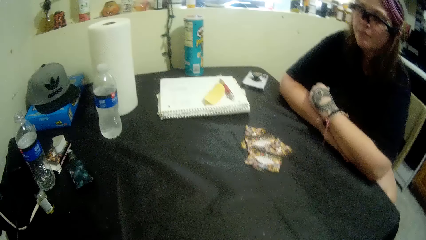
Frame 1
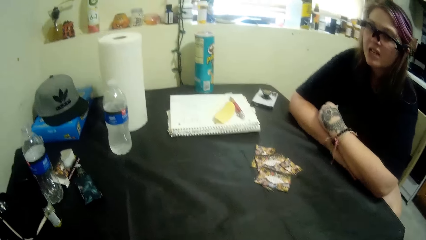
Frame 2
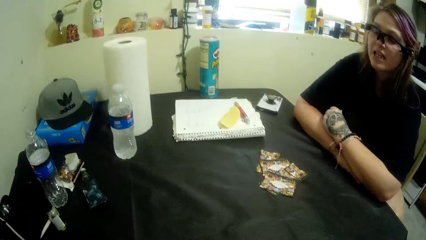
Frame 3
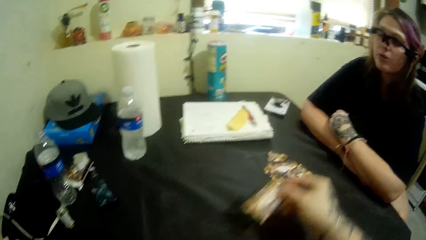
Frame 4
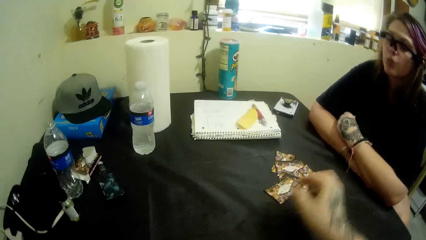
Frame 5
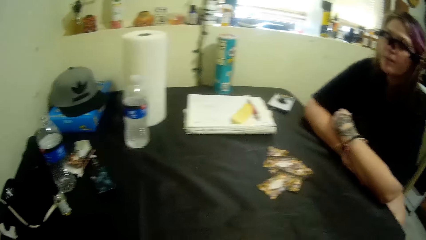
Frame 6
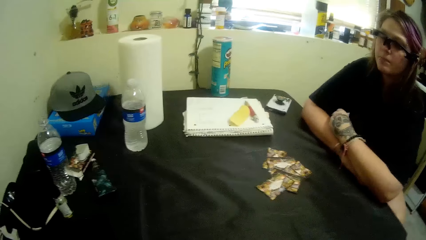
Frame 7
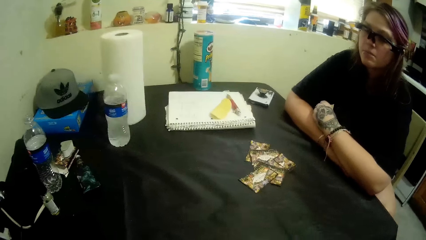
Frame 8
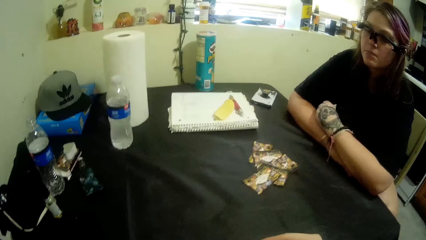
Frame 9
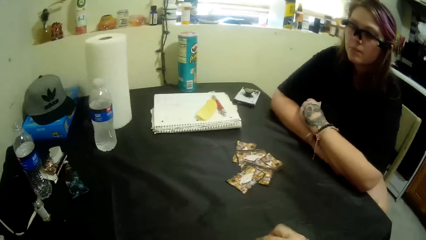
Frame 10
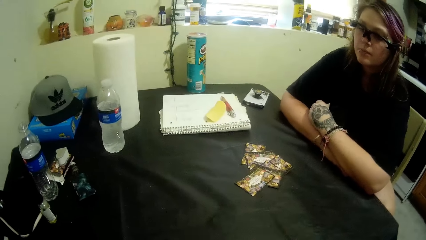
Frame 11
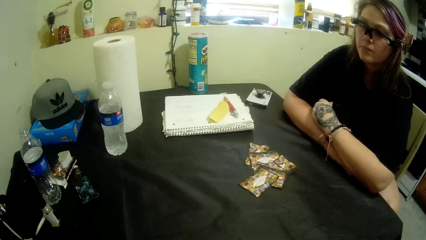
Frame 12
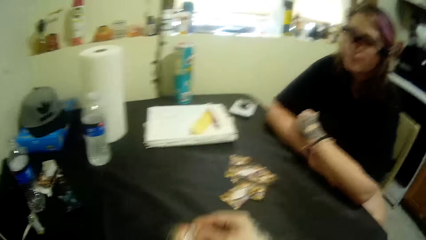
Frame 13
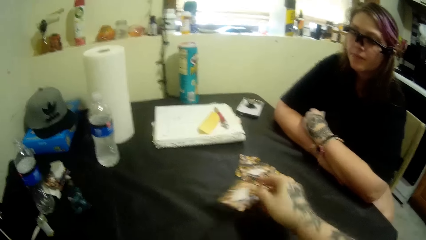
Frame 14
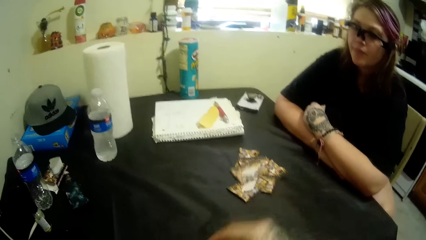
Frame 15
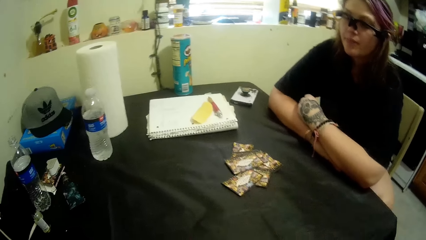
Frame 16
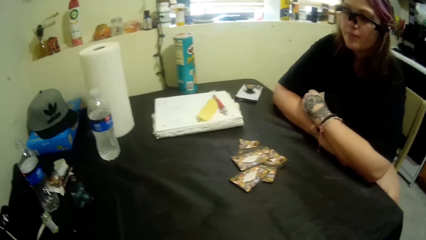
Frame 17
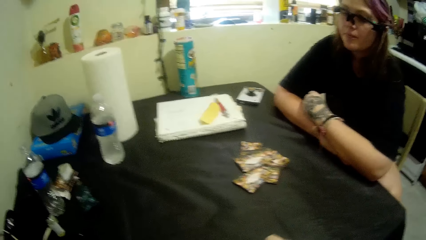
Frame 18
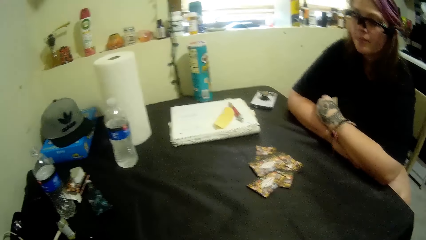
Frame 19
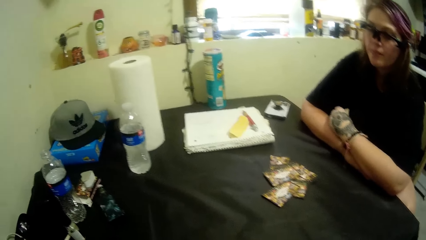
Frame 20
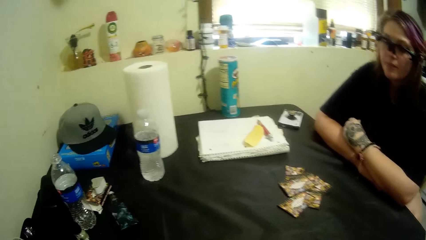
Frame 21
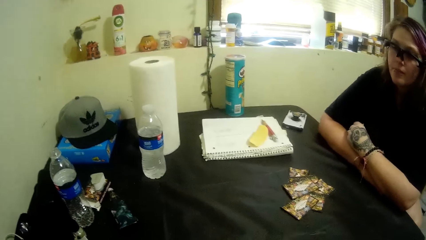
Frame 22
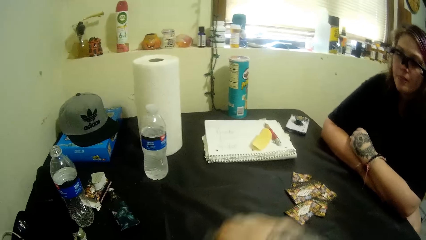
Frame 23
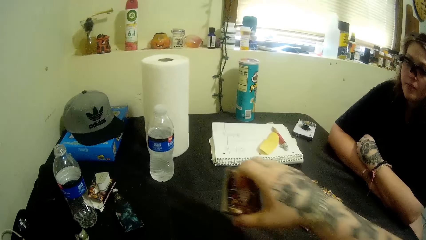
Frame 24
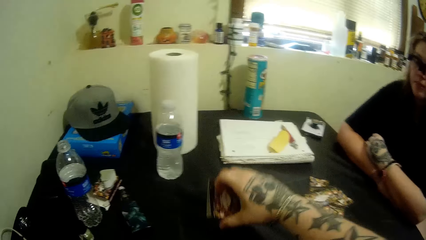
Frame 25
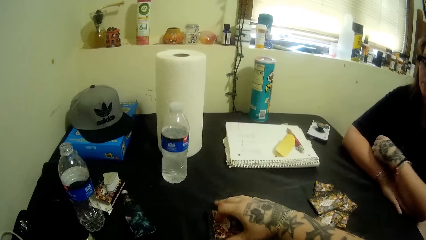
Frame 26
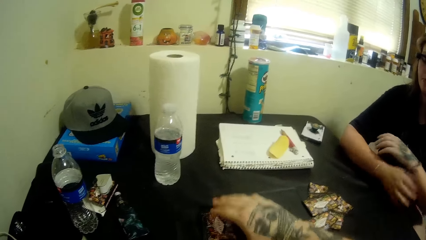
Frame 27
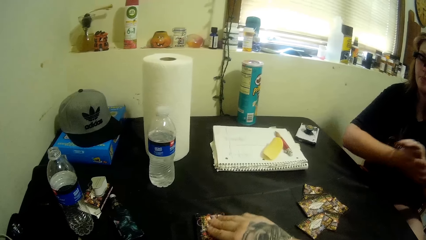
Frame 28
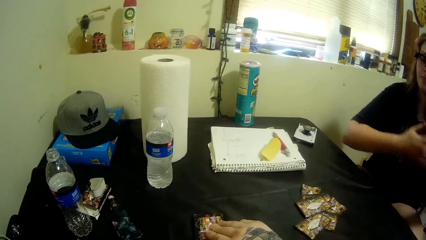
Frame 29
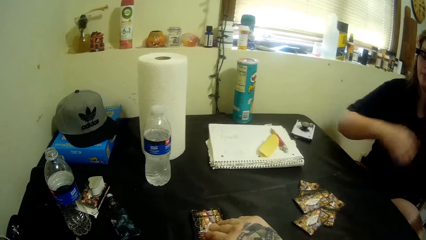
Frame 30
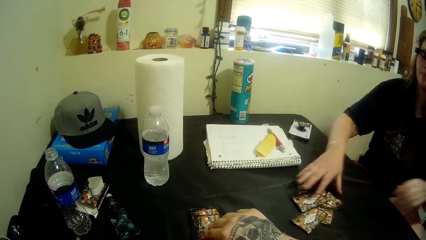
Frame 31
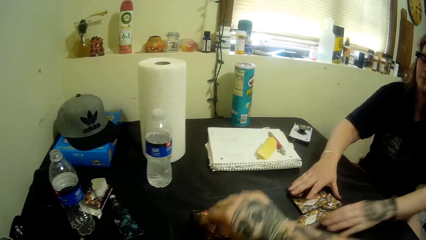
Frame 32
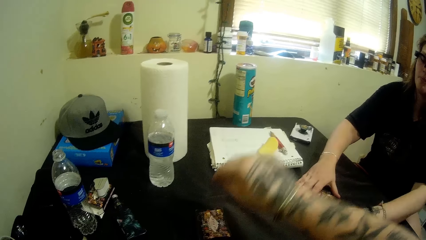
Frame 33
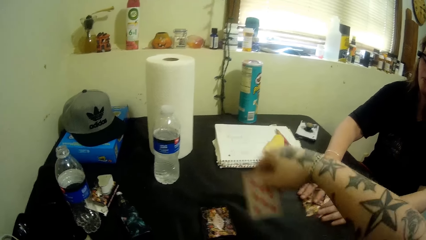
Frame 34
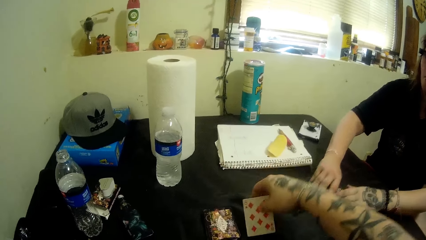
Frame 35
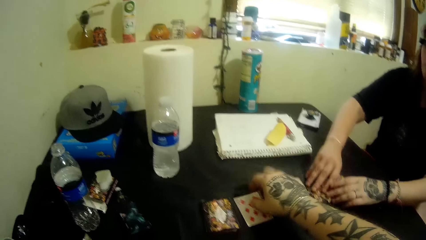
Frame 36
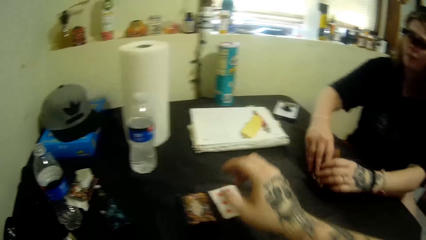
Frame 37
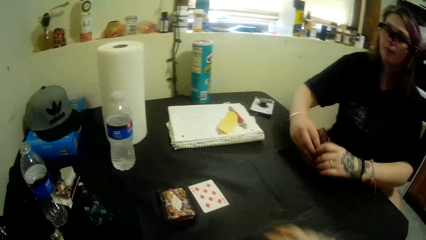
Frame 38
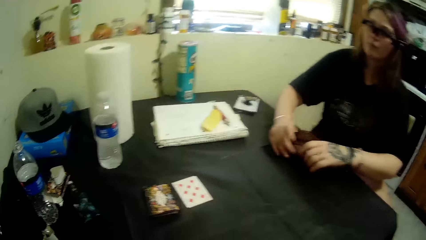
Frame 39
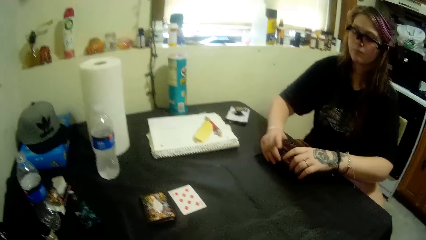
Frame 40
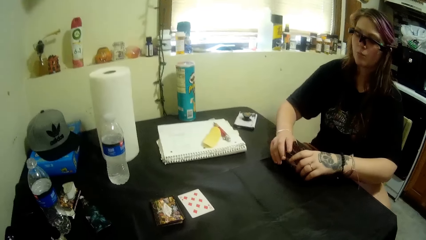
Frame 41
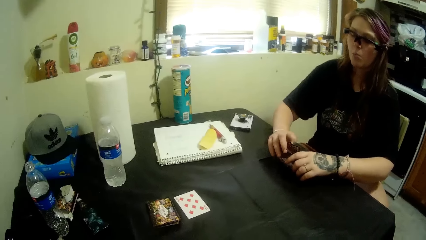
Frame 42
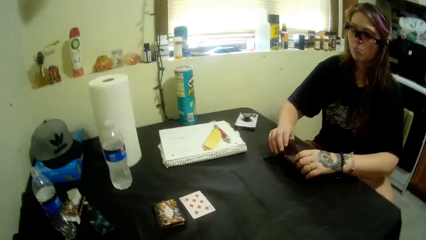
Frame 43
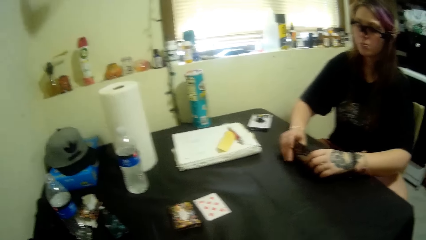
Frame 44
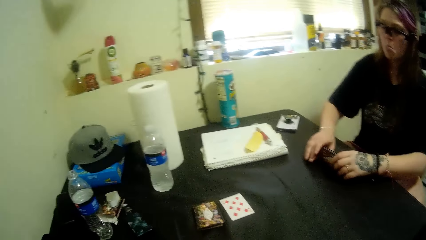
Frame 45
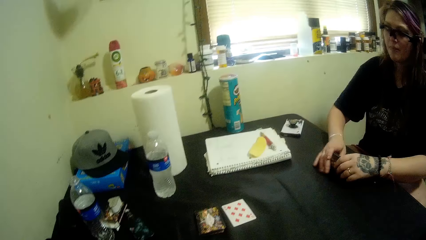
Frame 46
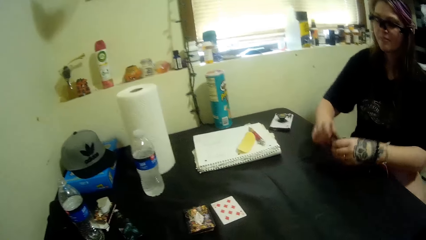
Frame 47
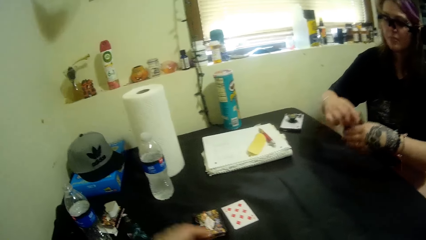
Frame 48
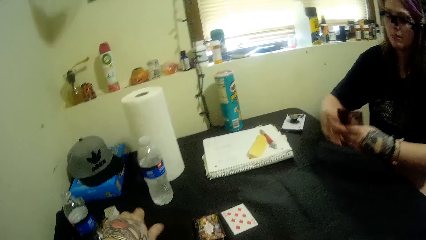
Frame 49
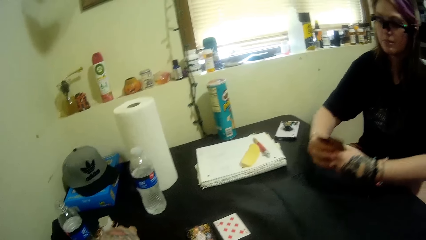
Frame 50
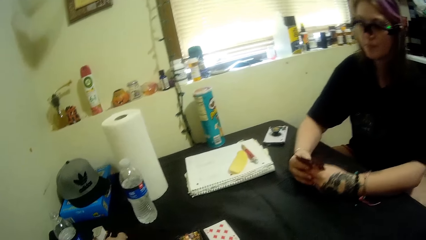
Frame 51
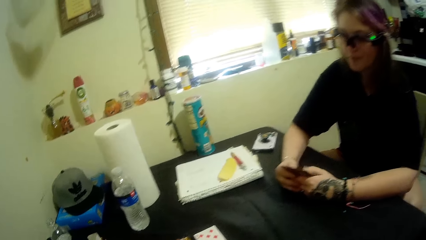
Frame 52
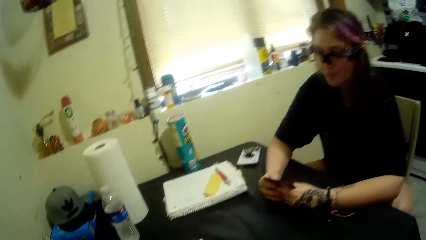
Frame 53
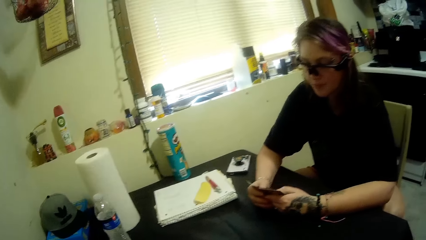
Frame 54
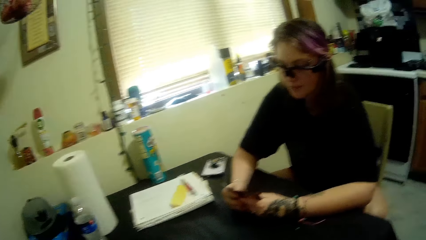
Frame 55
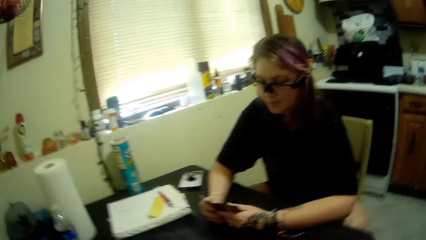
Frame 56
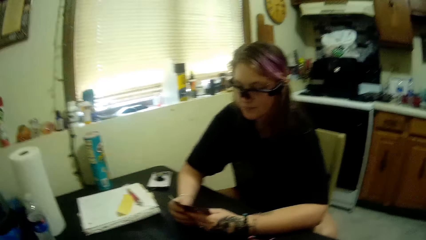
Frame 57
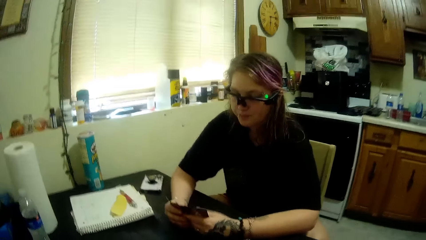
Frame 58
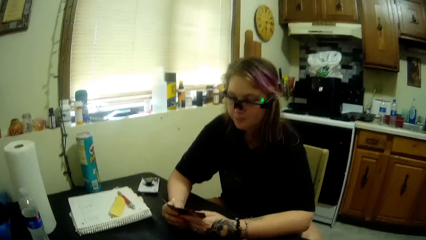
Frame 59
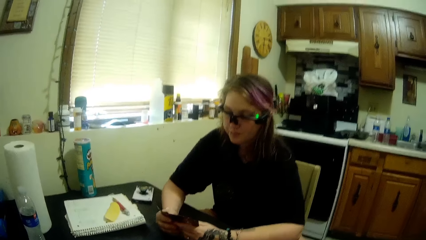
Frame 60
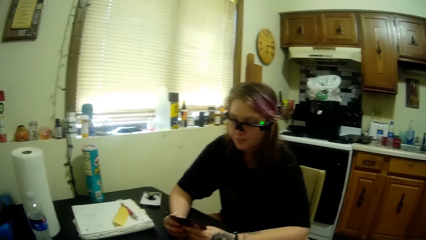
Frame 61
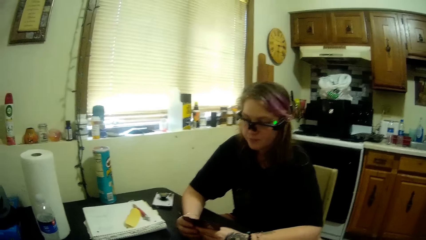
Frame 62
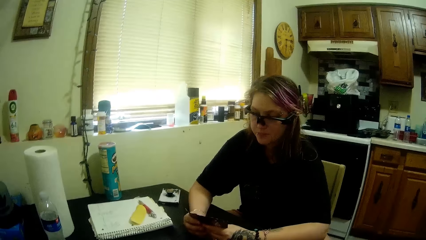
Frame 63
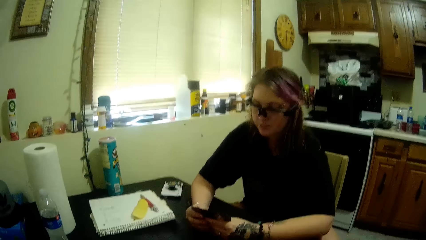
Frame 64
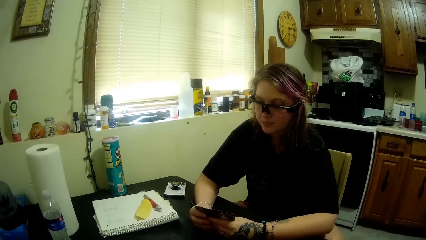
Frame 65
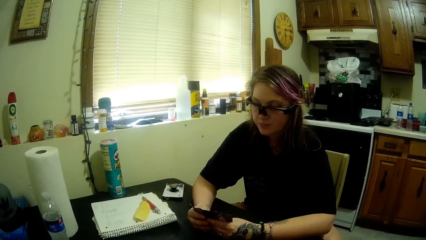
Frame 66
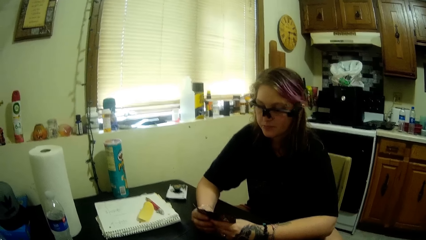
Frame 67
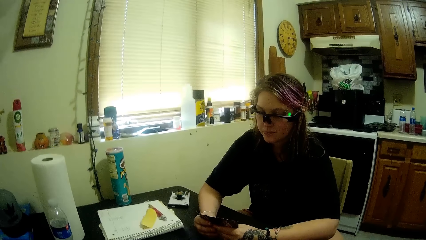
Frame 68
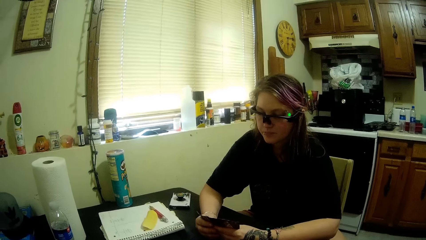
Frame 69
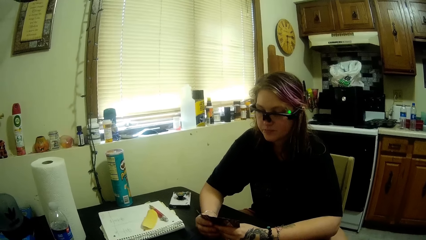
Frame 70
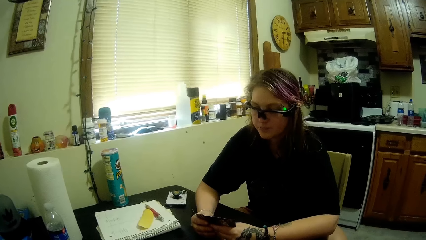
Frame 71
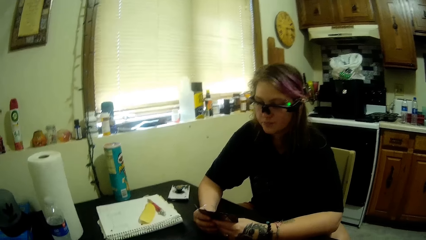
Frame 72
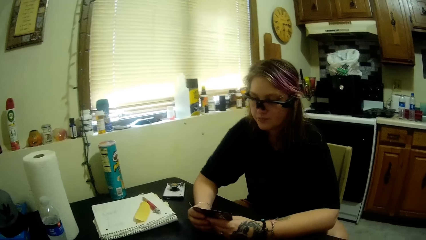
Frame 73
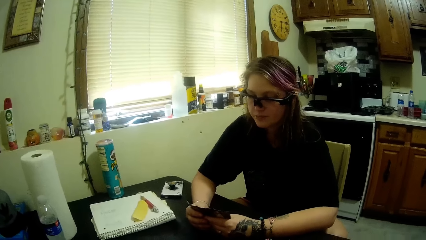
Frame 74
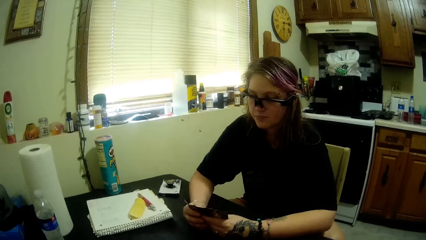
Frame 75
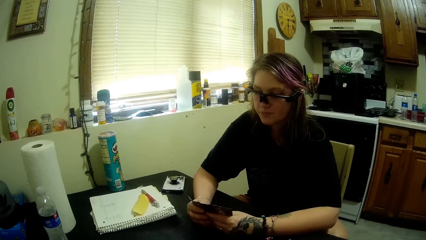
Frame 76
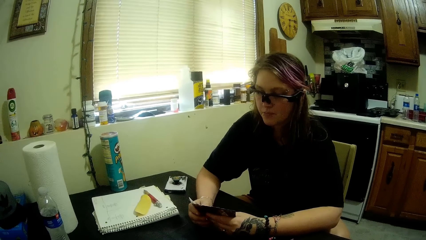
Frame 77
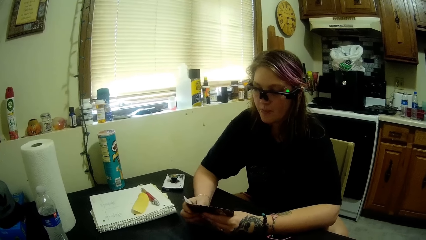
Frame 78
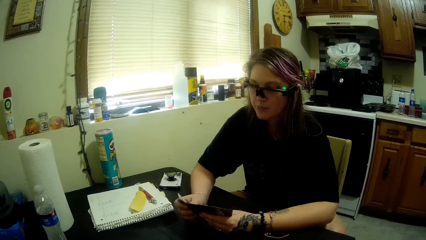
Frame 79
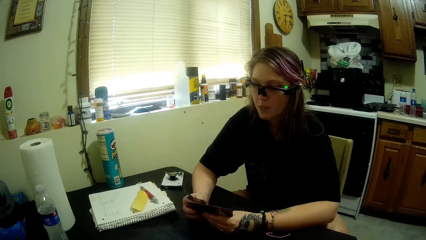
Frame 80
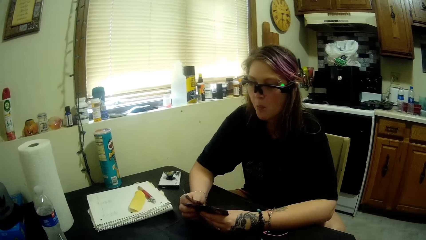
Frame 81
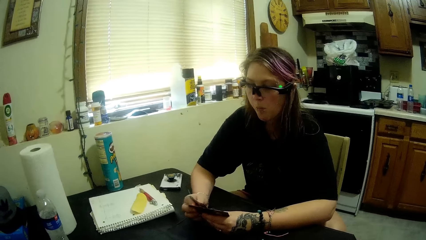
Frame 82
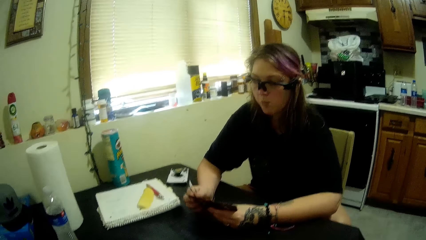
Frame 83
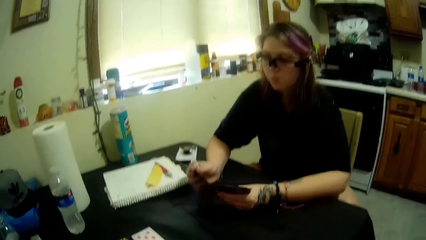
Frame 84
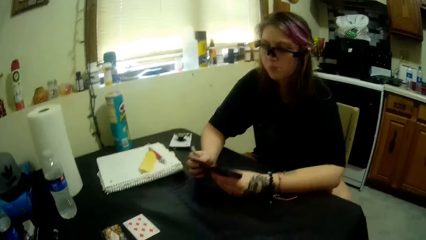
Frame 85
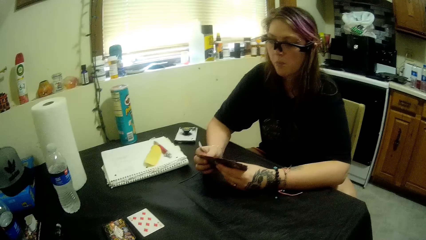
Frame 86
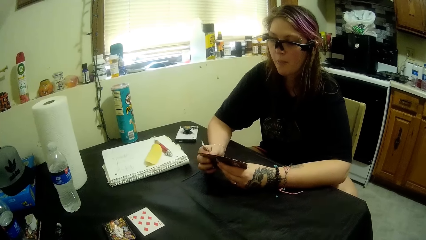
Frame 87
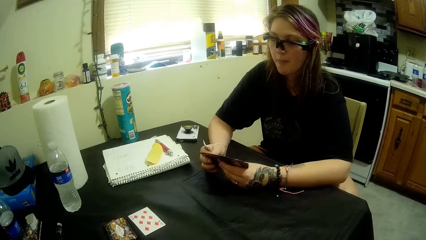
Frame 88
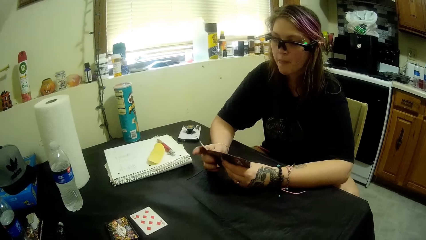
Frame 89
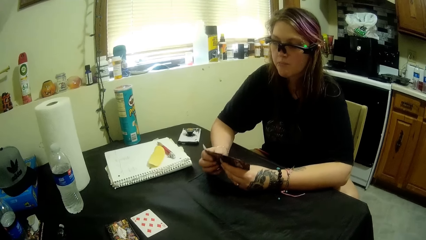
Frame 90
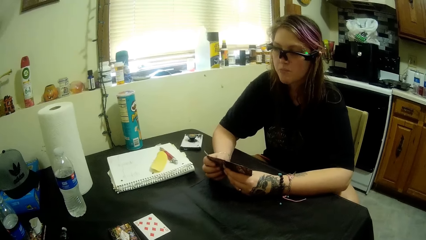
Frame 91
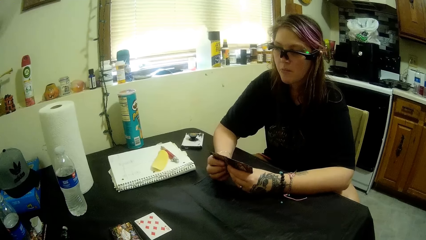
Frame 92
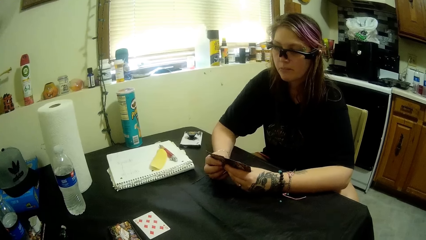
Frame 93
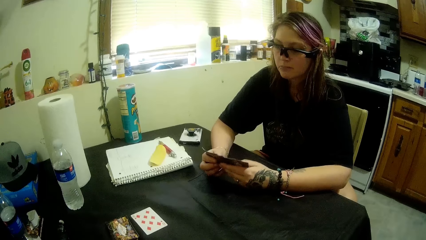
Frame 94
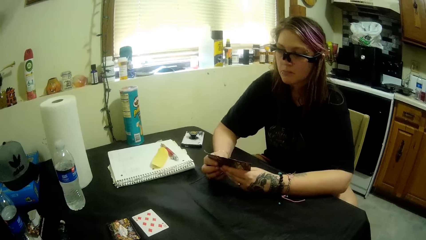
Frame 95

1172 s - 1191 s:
The camera wearer drops the leftover cards on the table. They pick up a card from the stacked cards on the table. A woman takes play cards from the table. The camera wearer puts the card on the table. The woman packs the cards on the table and arranges the play cards. The camera wearer picks up his phone. The woman counts the play cards.
